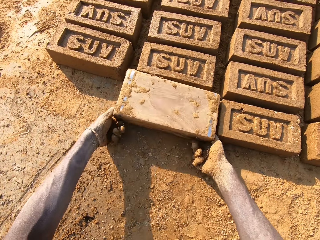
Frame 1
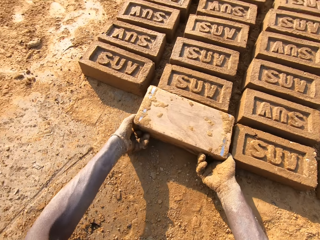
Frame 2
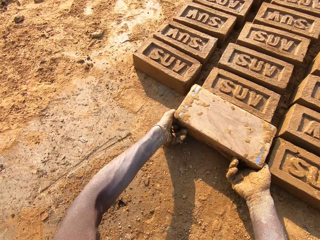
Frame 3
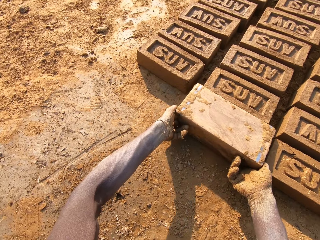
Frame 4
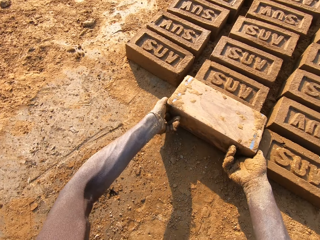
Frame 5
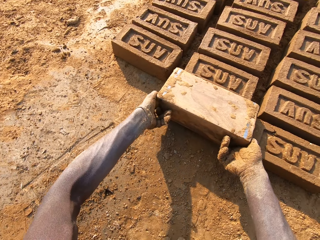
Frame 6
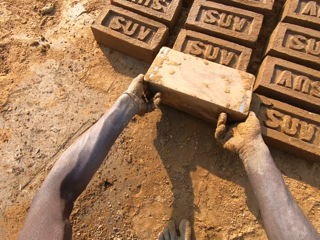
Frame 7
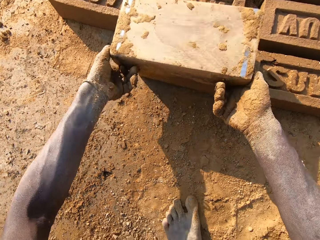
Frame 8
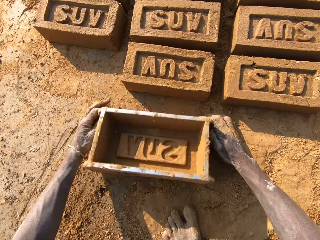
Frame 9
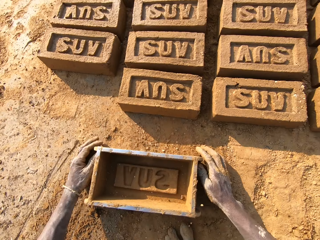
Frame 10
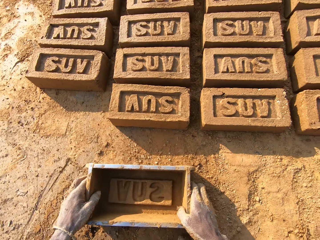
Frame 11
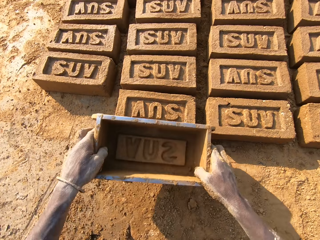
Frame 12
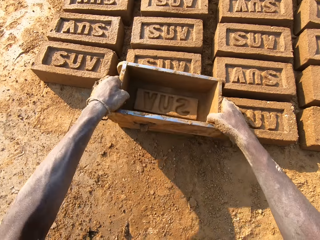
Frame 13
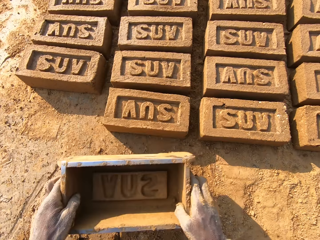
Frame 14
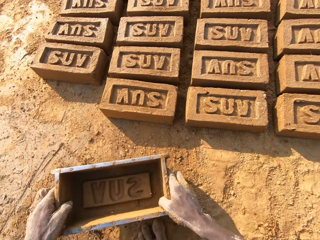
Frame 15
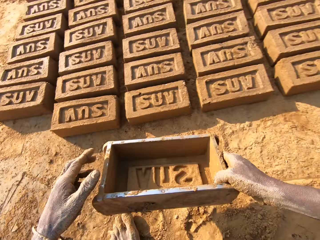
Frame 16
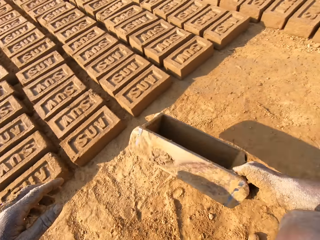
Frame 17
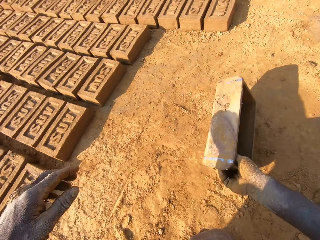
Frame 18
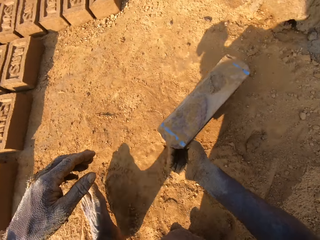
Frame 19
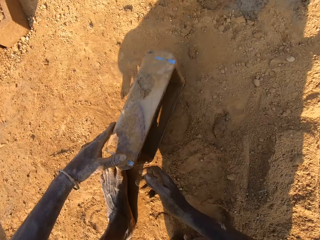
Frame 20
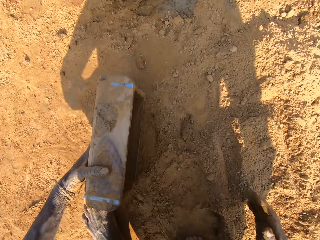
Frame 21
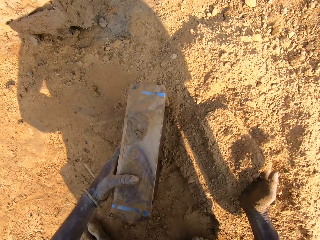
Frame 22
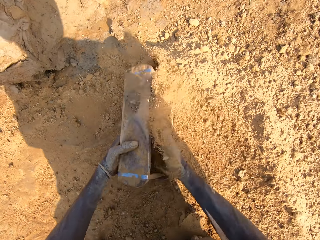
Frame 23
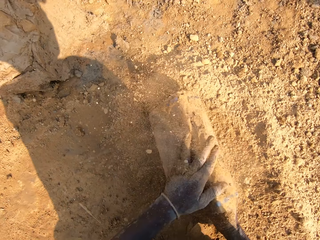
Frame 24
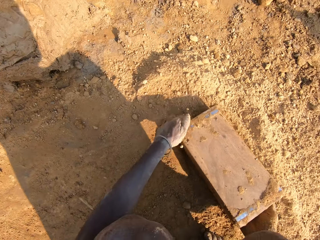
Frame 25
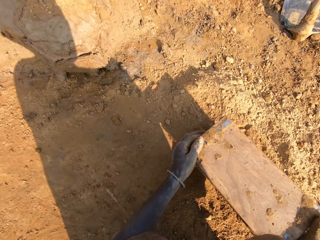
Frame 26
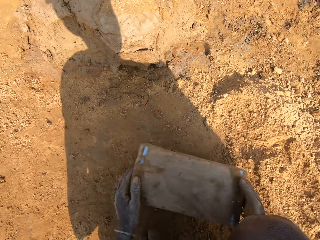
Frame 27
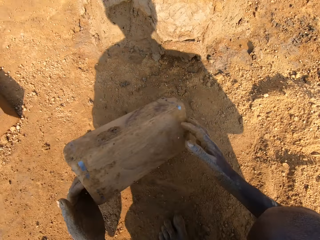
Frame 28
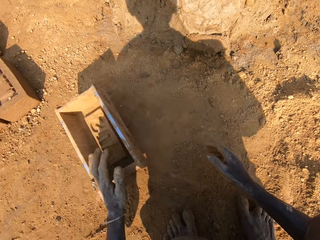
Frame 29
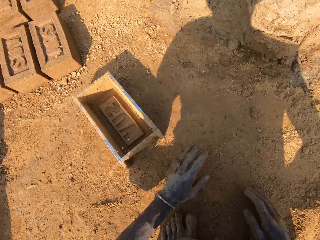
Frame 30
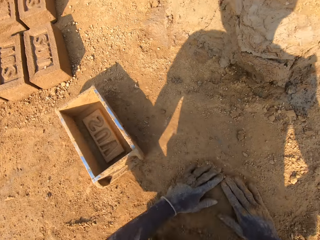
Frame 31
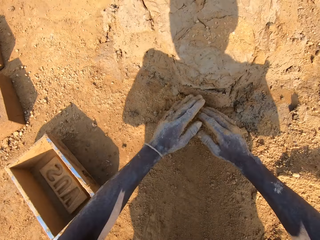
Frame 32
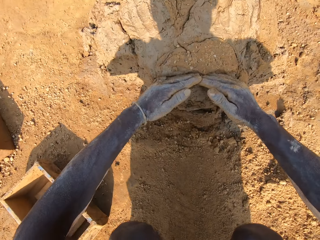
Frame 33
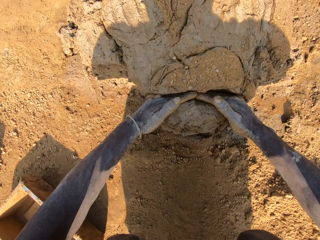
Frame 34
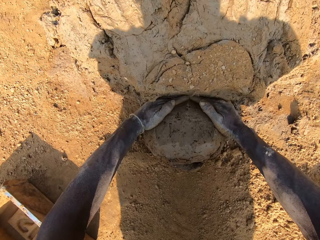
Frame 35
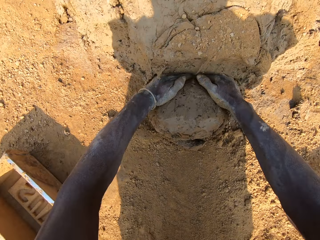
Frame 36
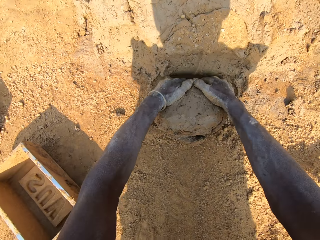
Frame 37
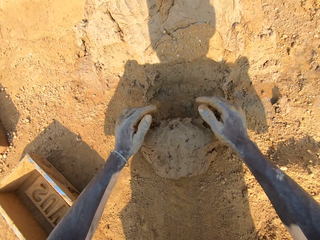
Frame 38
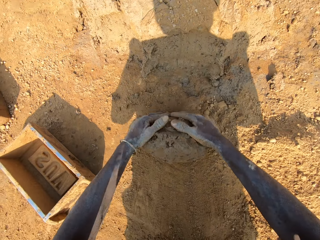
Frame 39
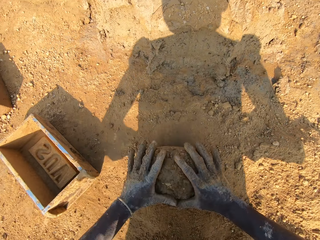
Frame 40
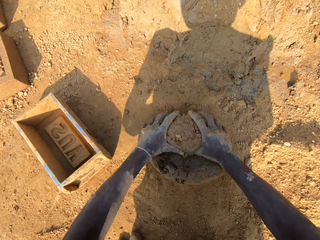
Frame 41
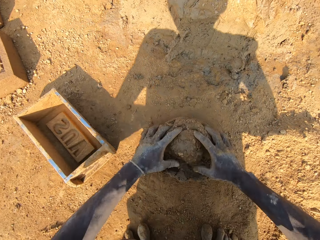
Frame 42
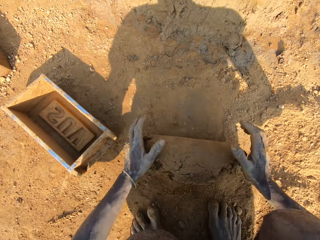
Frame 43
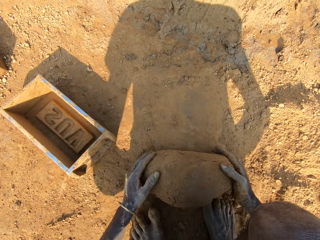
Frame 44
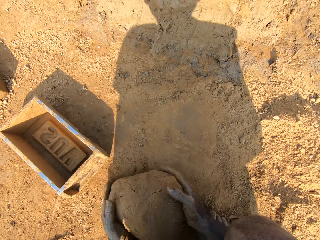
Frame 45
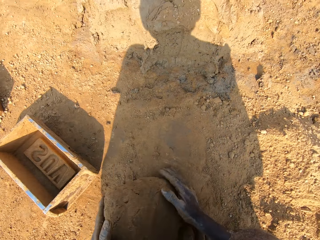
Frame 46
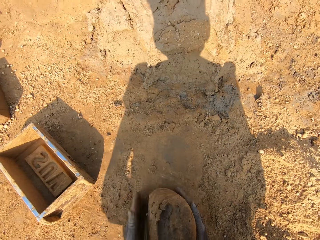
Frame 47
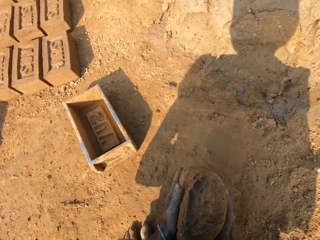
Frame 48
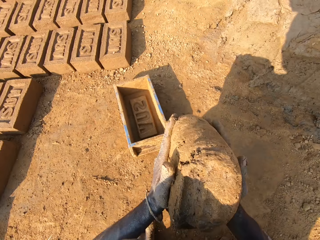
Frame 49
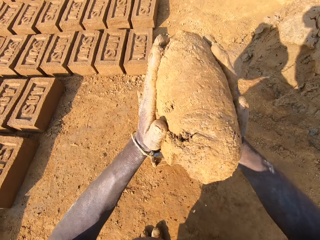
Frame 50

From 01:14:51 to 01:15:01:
The camera wearer turns the brick making box or plastic trough on the ground. He drops the clay from the plastic trough onto the ground. He lifts the brick making box upwards. He puts the brick making box on the ground. He hits the plastic trough on the ground. He picks up the brick making box on the ground. He hits the plastic trough on a block of clay. He presses the brick with the brick making box on the ground. He hits the brick making box on the ground. He carries the plastic trough with his right hand. He walks around. He drops the plastic trough on the ground. He holds the plastic trough with his left hand. He packs sand from the ground into the plastic trough with his right hand. He pours the sand out of the plastic trough onto the ground. He turns the brick making box on the ground. He moves the plastic trough on the ground with both hands. He hits the brick making box on the ground. He puts the brick making box on the ground. He rubs both hands with sand on the ground. He scoops soil on the ground with hands. He cuts out clay from the clay boulder with both hands. He moulds the clay on the ground with both hands.

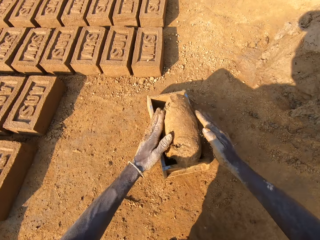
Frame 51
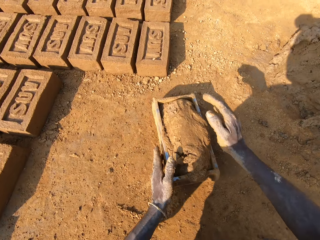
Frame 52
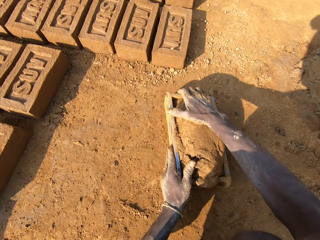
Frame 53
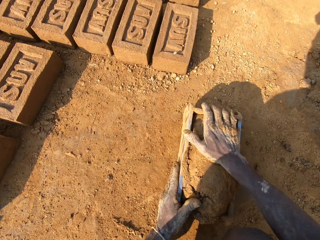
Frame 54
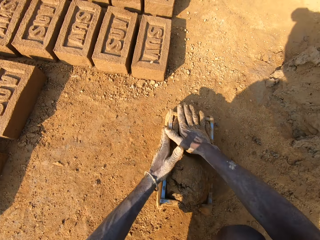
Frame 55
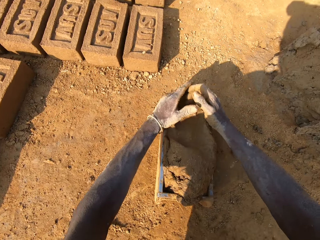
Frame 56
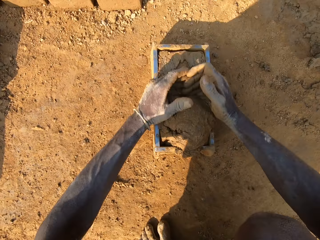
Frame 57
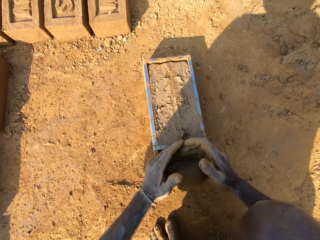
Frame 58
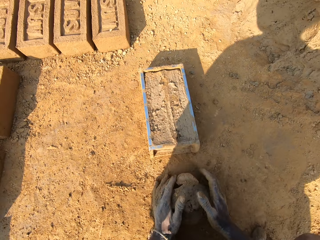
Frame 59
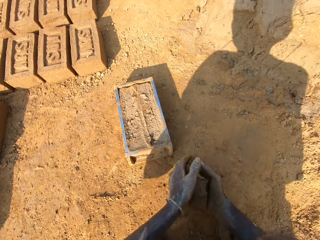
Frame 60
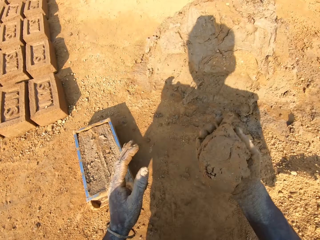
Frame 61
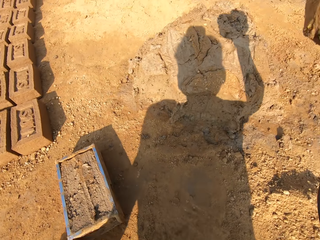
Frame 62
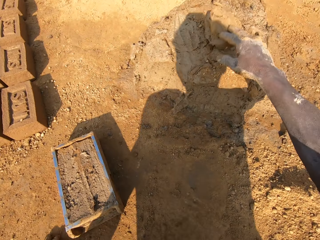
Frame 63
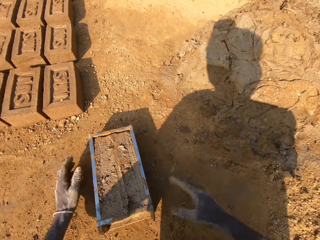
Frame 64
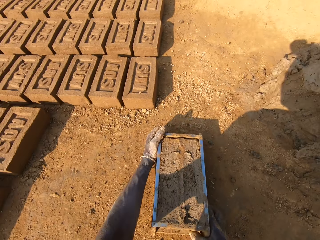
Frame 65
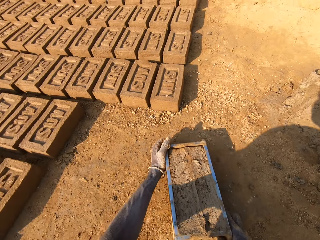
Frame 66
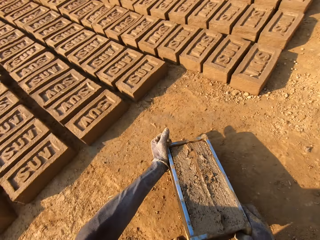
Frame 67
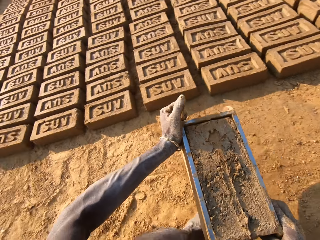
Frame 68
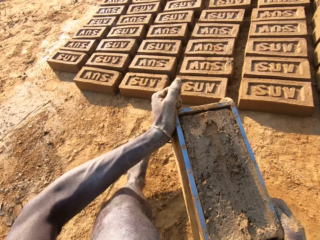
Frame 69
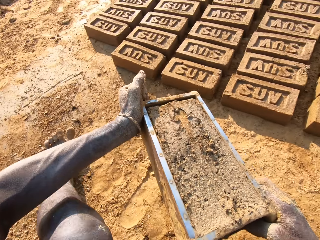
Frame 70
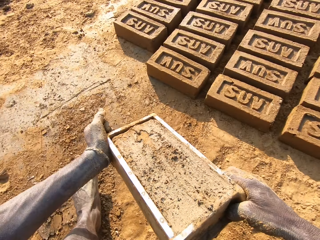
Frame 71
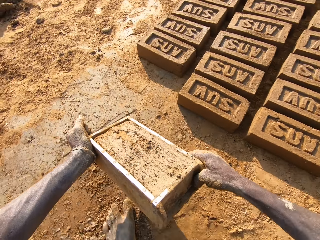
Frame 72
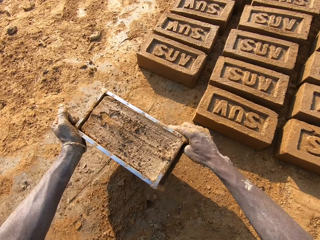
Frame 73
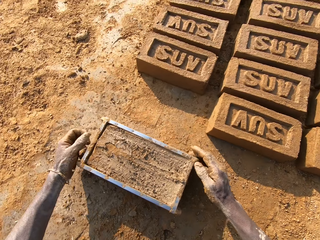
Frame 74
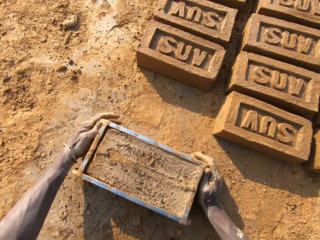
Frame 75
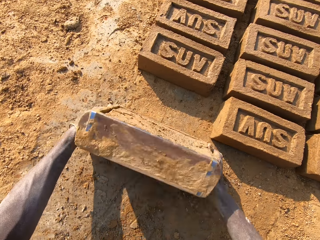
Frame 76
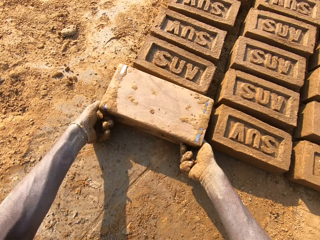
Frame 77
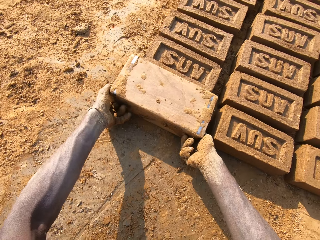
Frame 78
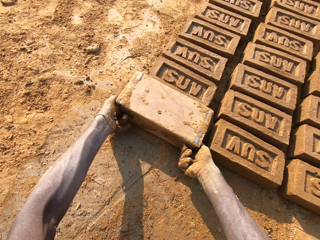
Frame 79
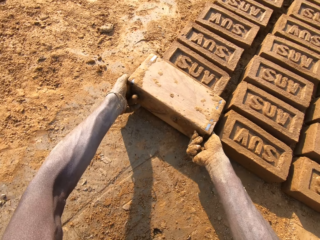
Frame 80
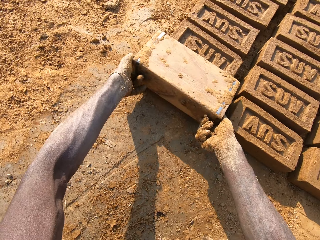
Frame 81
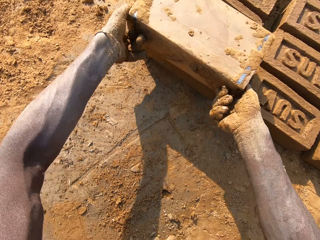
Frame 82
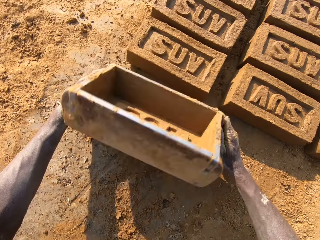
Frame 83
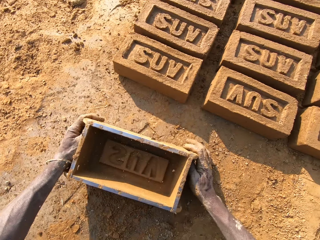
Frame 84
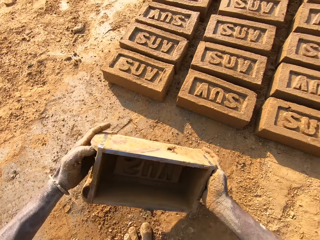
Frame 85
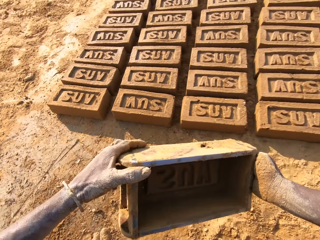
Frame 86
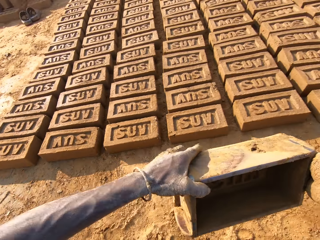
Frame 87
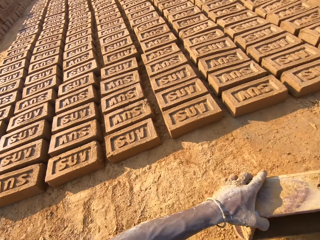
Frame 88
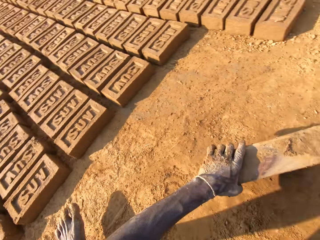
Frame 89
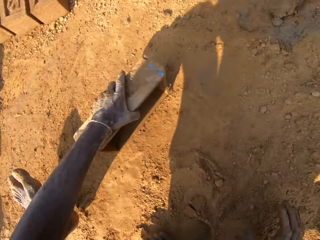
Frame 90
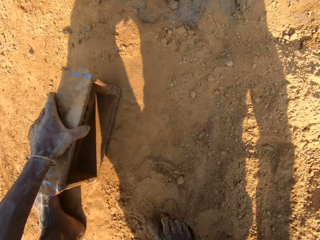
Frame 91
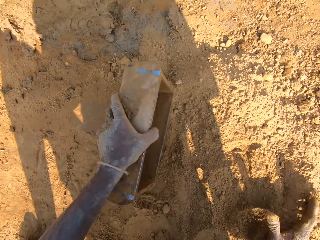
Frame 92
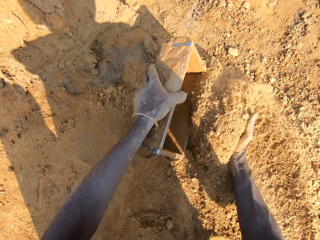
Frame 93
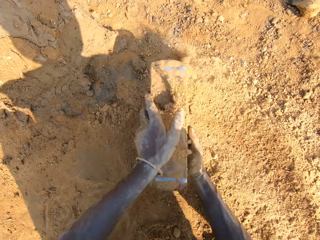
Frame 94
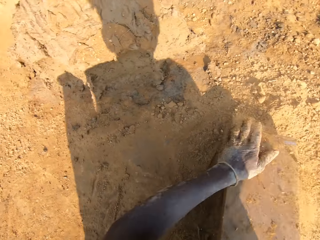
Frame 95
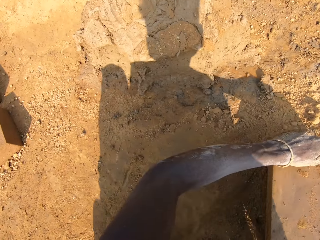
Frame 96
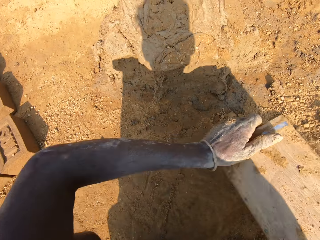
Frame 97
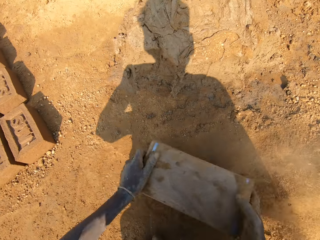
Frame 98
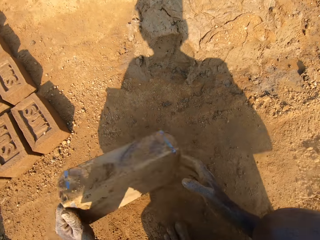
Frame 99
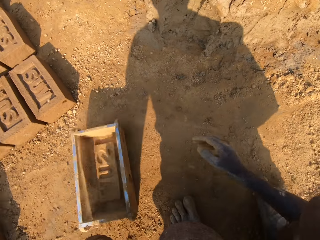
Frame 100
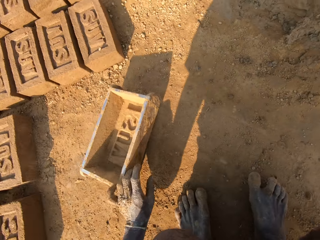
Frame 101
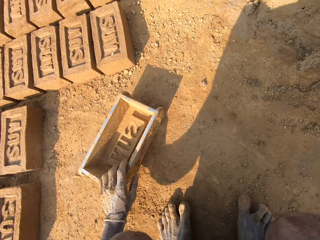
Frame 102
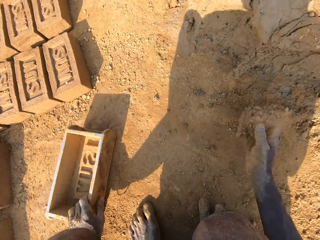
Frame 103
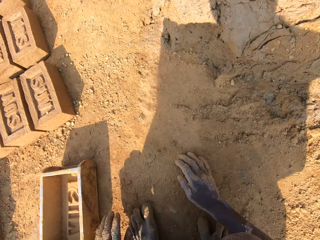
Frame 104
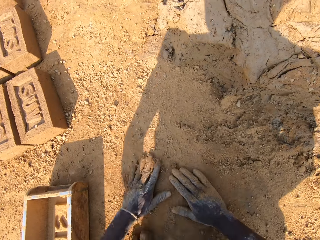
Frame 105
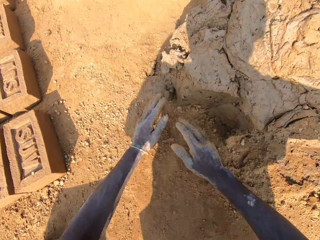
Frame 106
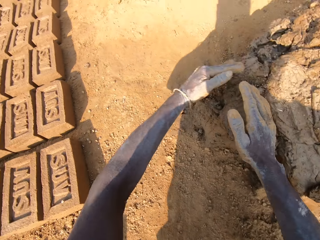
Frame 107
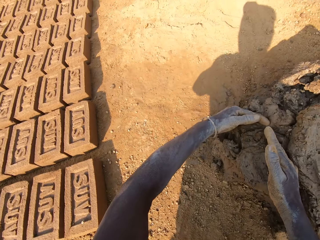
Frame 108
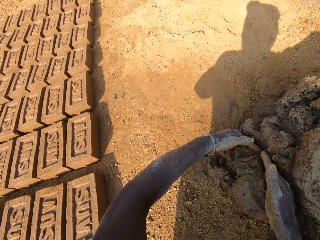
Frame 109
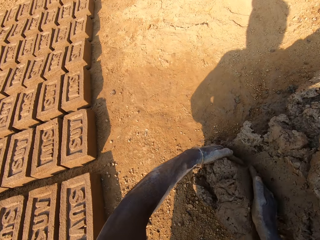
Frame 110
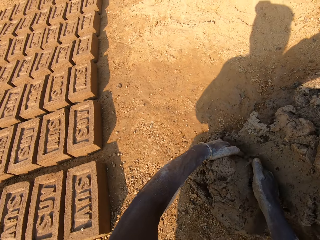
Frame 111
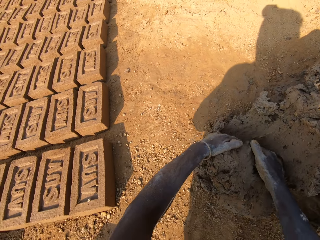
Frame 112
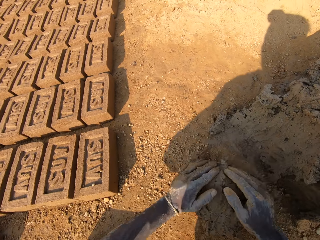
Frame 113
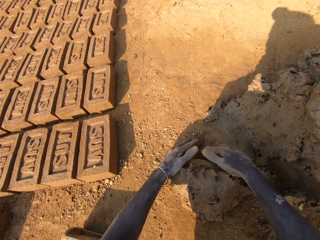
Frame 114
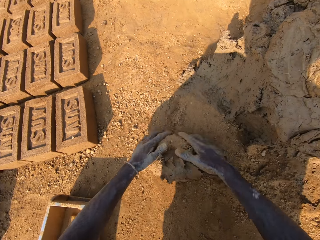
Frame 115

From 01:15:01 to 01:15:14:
The camera wearer drops the clay into the plastic trough or brick making box with both hands. He presses the clay in the plastic trough with both hands. He scoops the mud on the brick making box on the ground. He smoothens the clay in the plastic trough with both hands. He picks clay from the ground with both hands. He sticks the clay on the clay boulder with his right hand. He picks up the brick making box on the ground. He carries the plastic trough with both hands. He walks around. He puts the brick making box on the ground. He hits the plastic trough on the ground. He turns the brick making box on the ground. He drops the clay from the plastic trough onto the ground. He lifts the brick making box upwards. He puts the brick making box on the ground. He hits the plastic trough on the ground. He moves around. He holds the plastic trough with his left hand. He packs sand from the ground into the plastic trough with his right hand. He pours the sand out of the plastic trough onto the ground. He turns the brick making box on the ground. He hits the brick making box on the ground. He moves the plastic trough on the ground with both hands. He puts the brick making box on the ground. He scoops soil on the ground with hands. He rubs his right hand with sand on the ground. He rubs his left hand with sand on the ground. He cuts out clay from the clay boulder with both hands.
